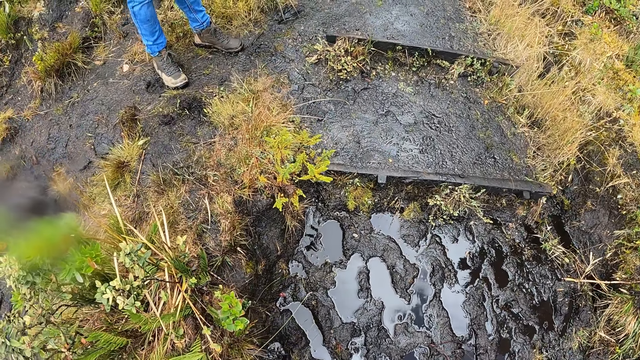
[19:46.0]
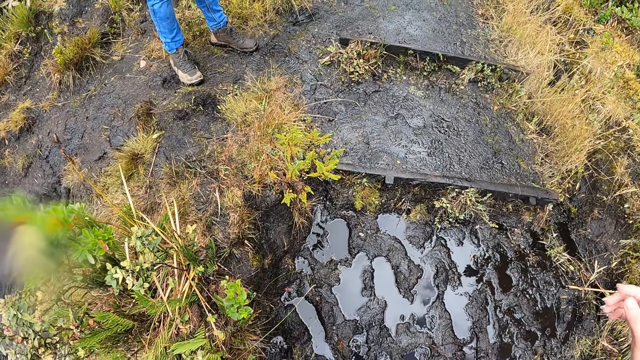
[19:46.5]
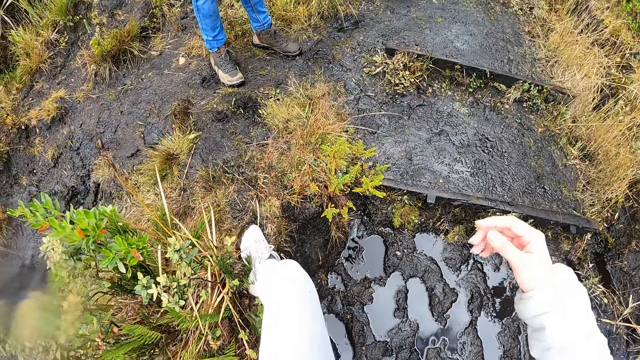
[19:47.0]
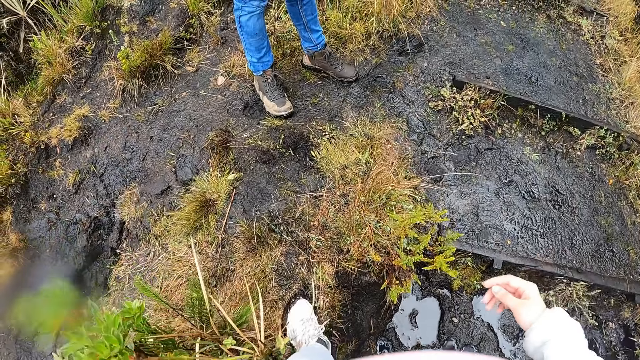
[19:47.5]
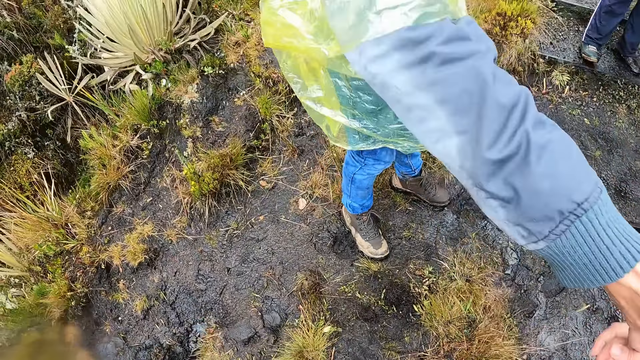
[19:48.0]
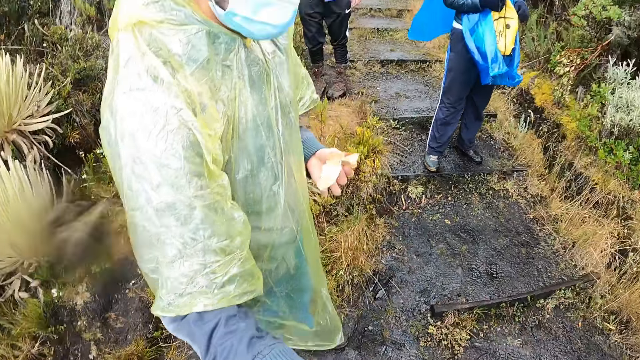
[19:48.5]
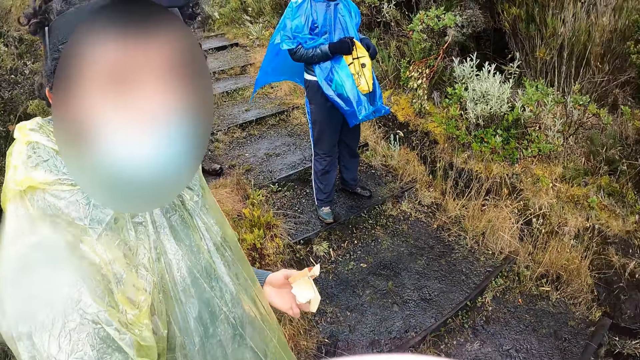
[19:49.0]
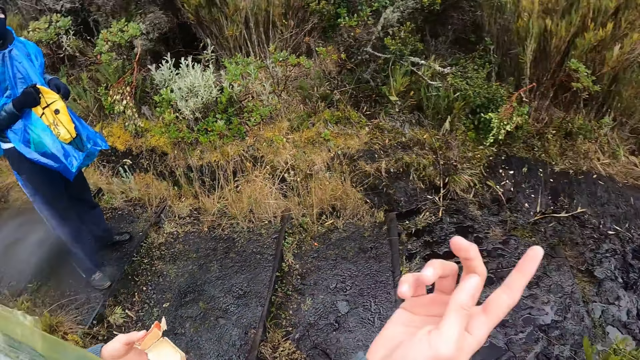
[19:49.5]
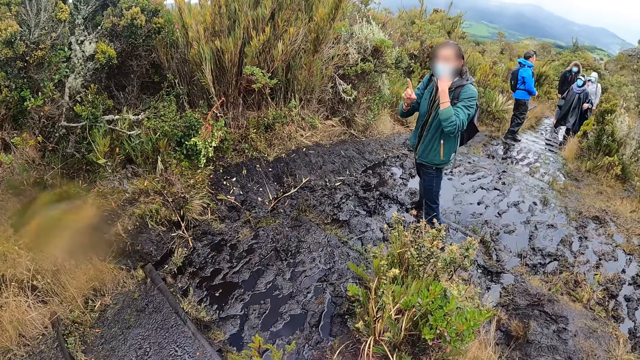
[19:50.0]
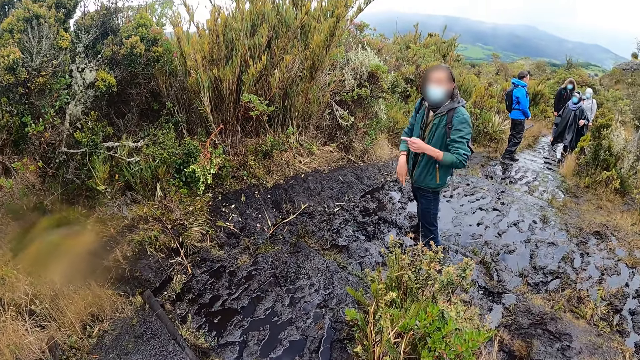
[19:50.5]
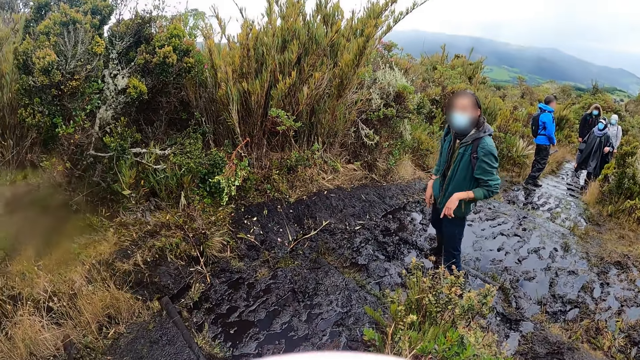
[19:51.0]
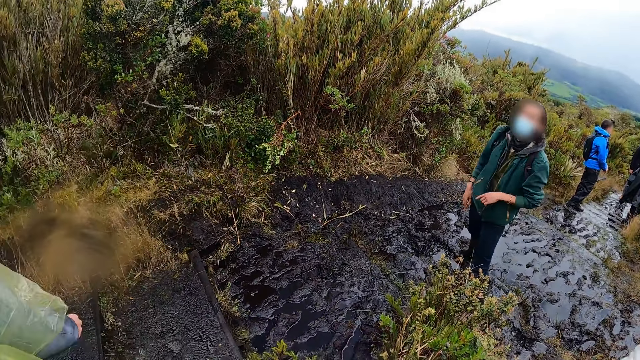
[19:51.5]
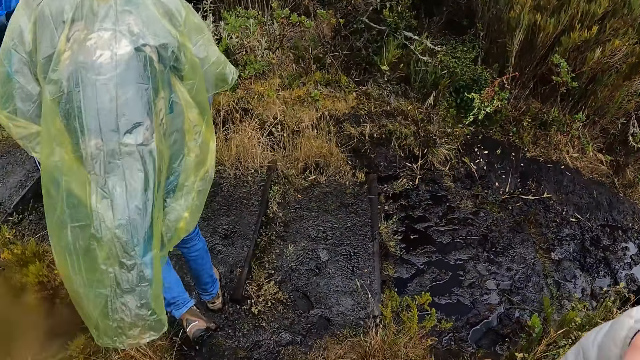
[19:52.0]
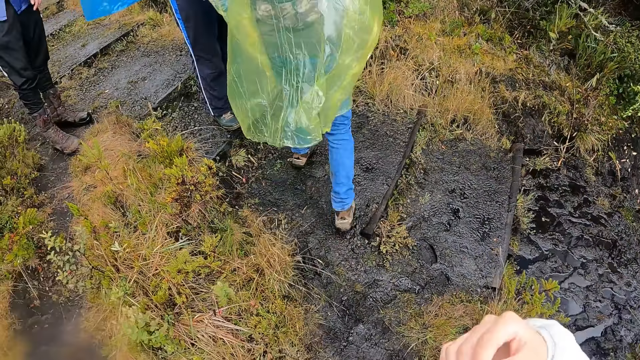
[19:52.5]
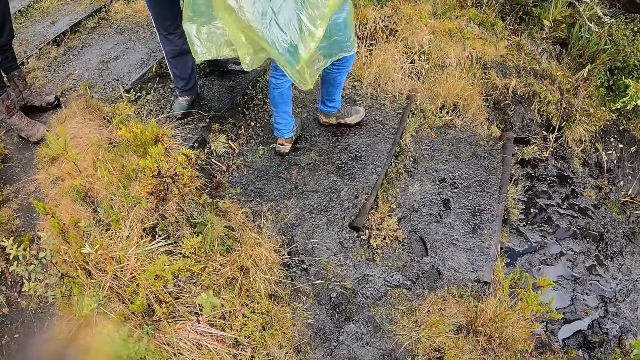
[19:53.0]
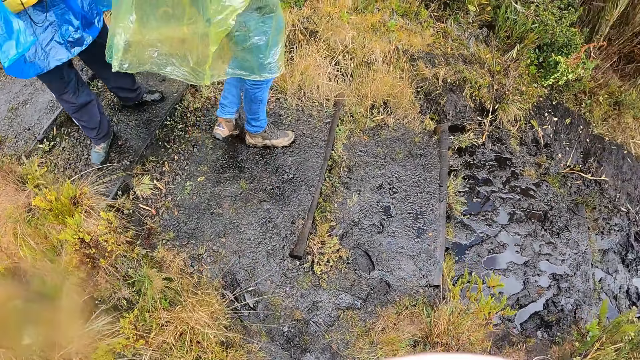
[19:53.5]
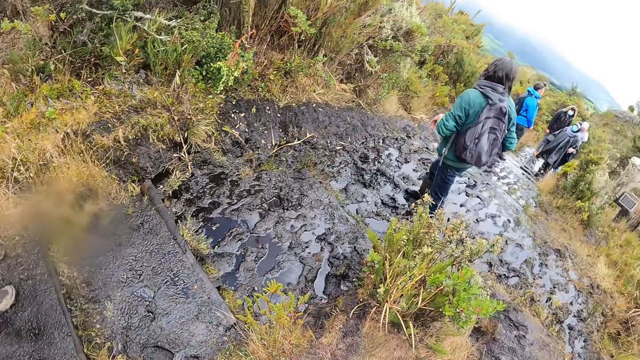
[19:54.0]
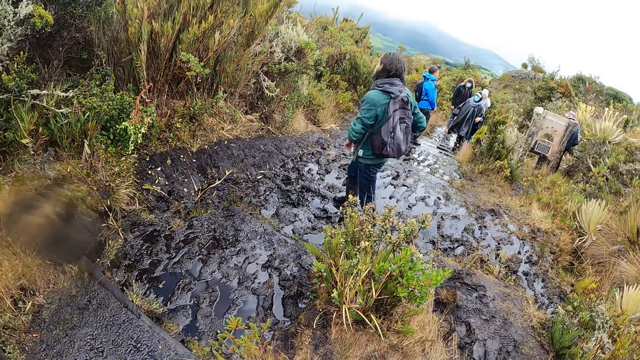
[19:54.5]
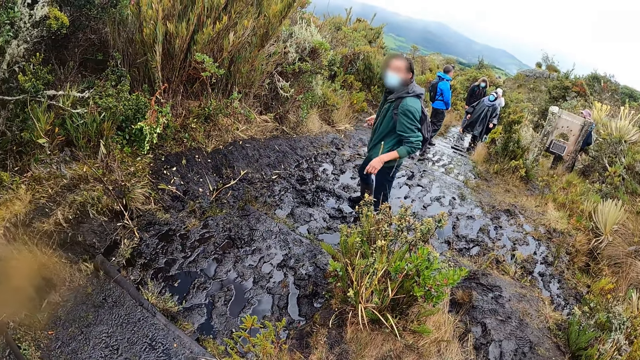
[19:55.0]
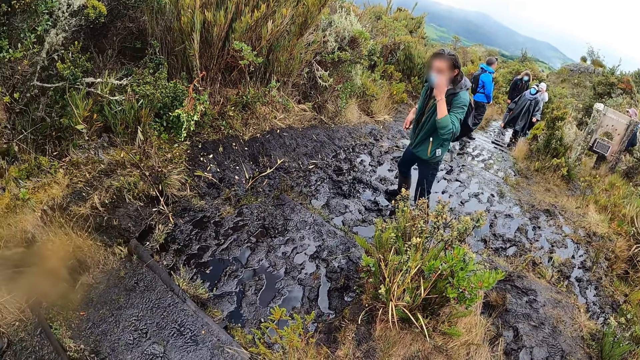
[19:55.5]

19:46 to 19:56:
The camera wearer looks behind. She holds the woman's right hand with her right hand. The man converses with the woman and the camera wearer.

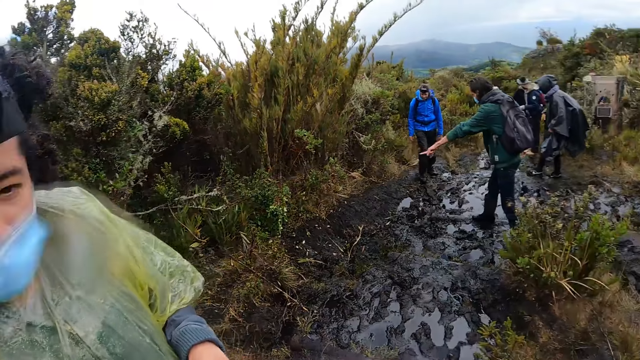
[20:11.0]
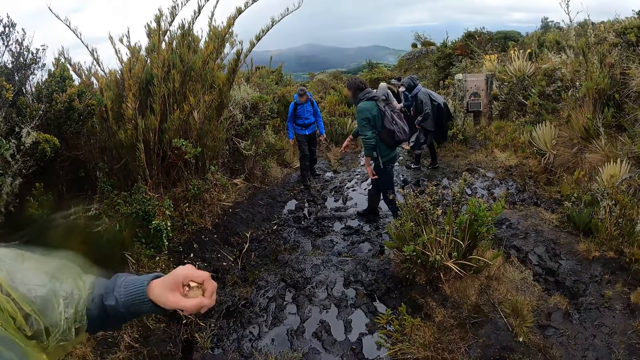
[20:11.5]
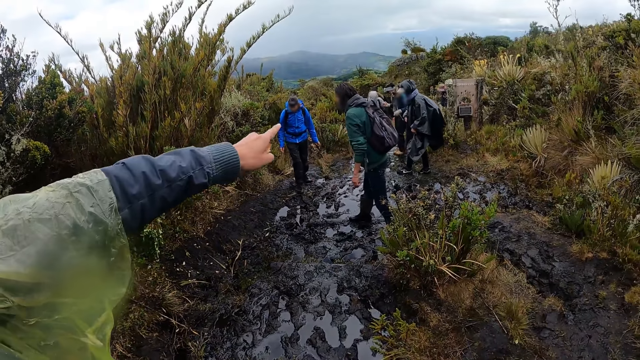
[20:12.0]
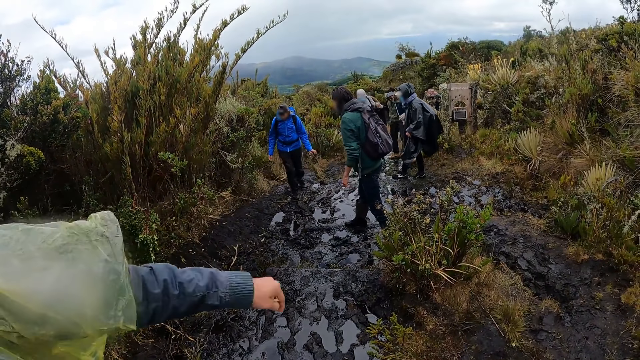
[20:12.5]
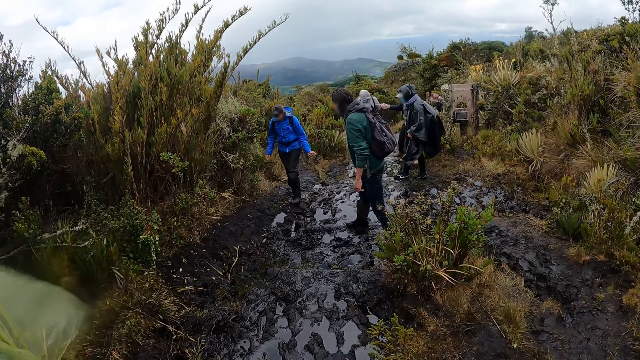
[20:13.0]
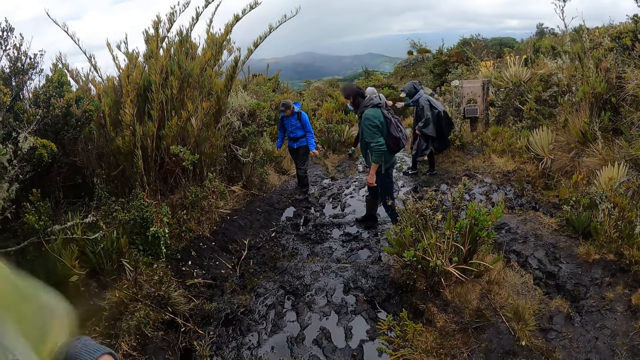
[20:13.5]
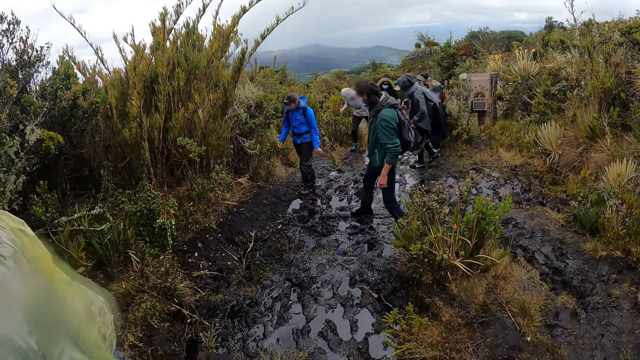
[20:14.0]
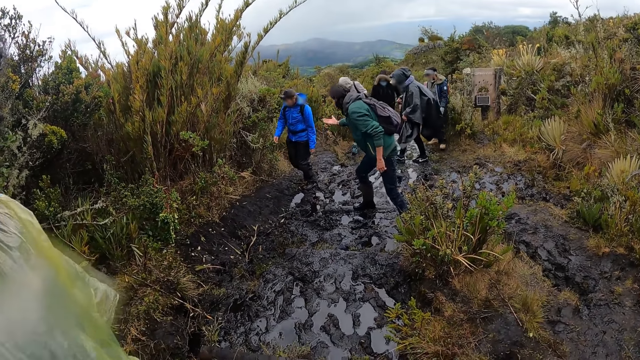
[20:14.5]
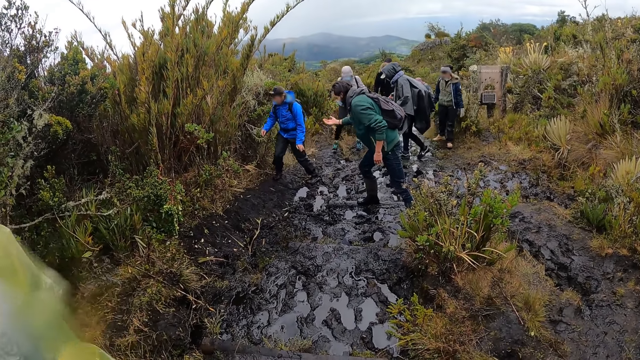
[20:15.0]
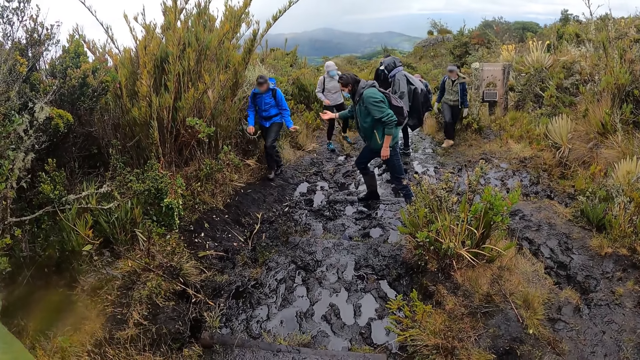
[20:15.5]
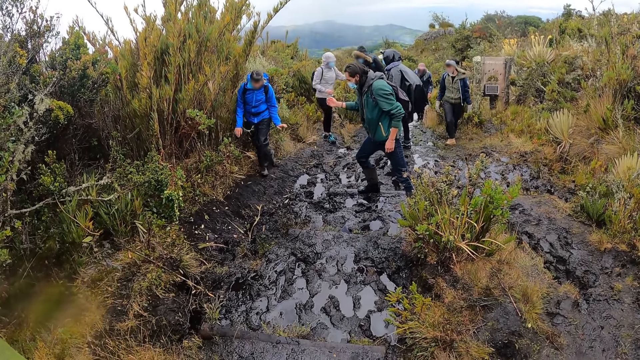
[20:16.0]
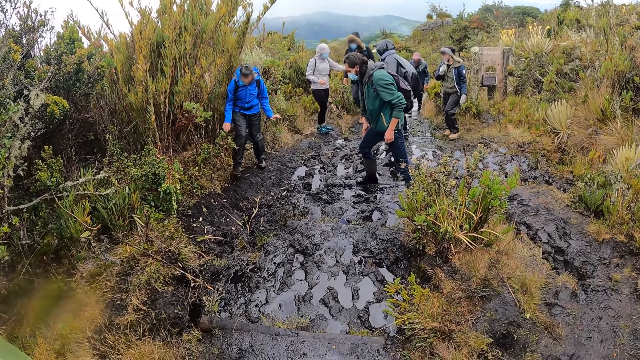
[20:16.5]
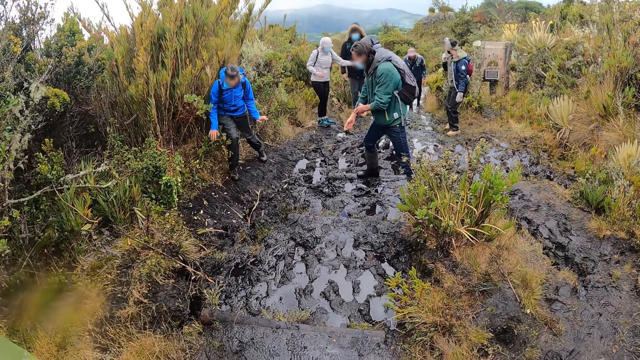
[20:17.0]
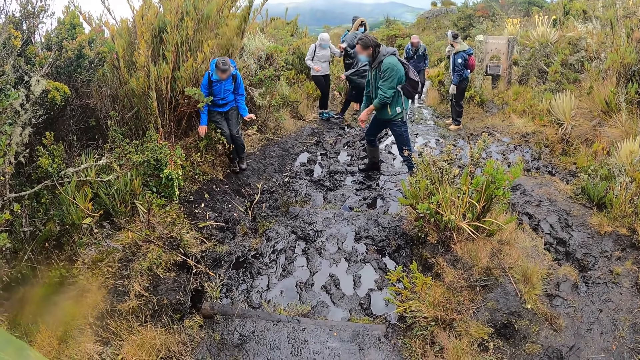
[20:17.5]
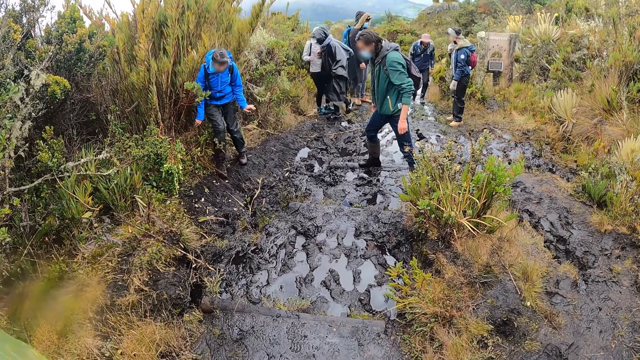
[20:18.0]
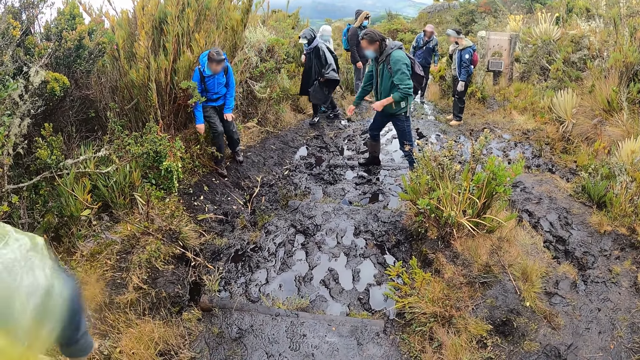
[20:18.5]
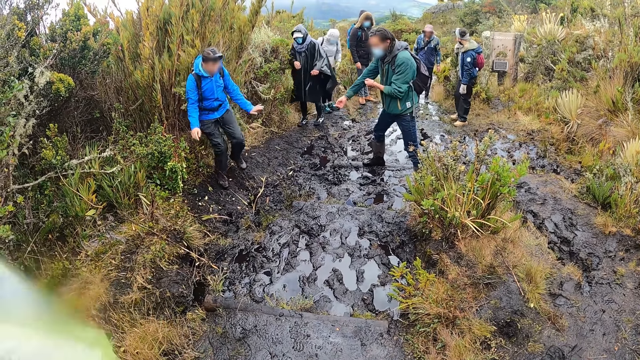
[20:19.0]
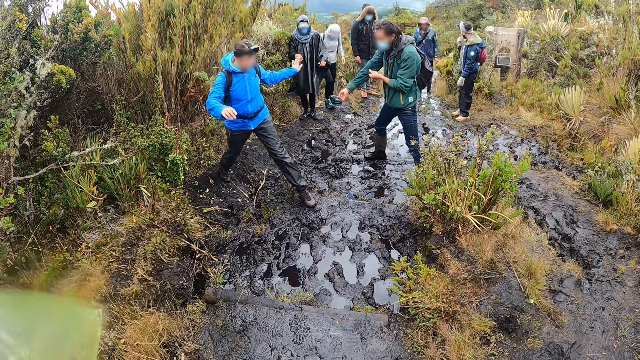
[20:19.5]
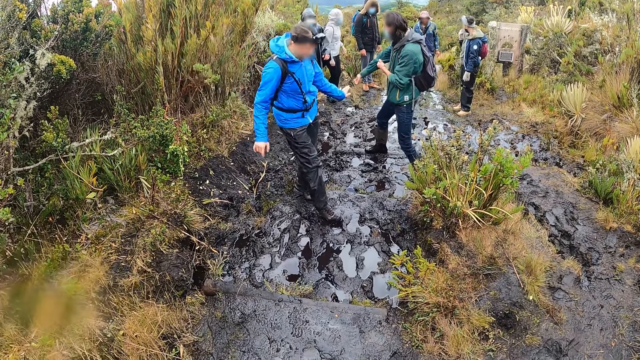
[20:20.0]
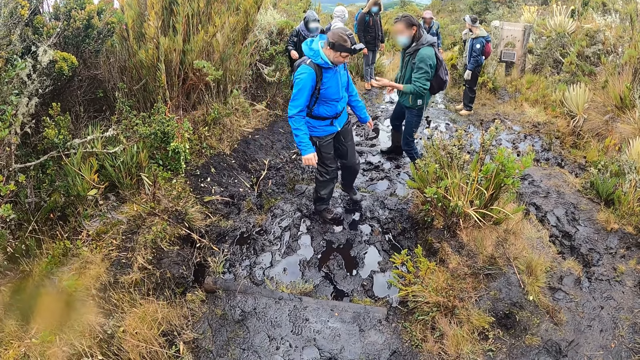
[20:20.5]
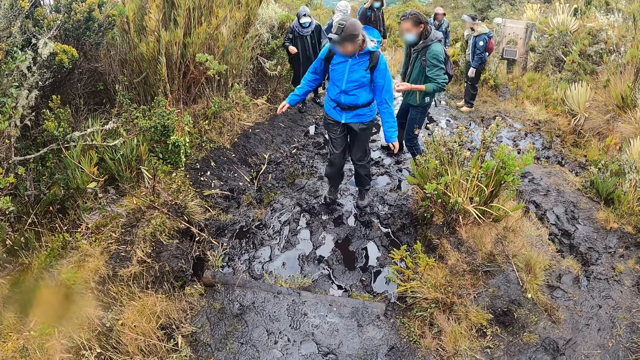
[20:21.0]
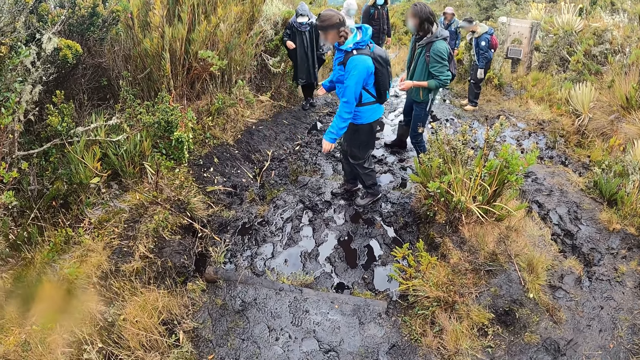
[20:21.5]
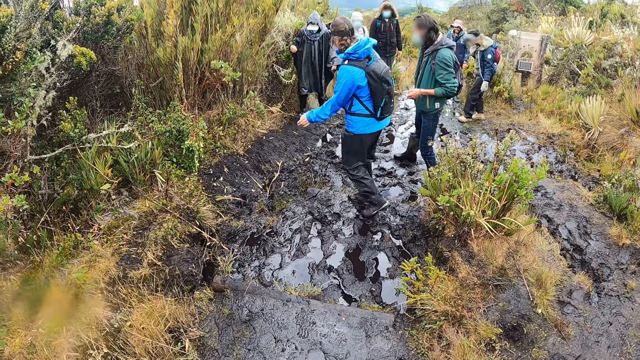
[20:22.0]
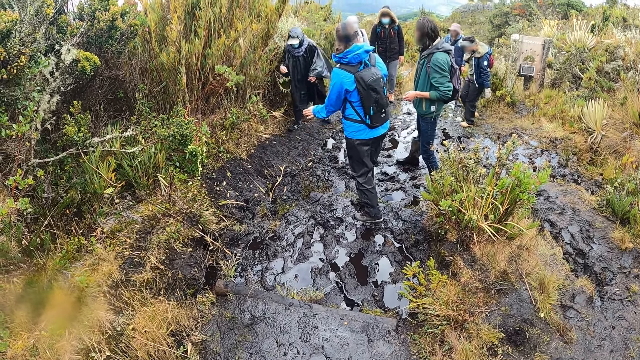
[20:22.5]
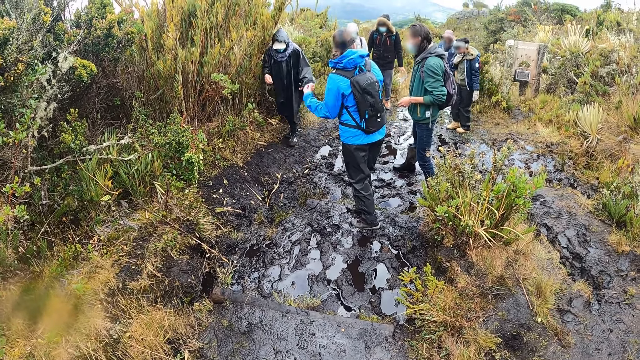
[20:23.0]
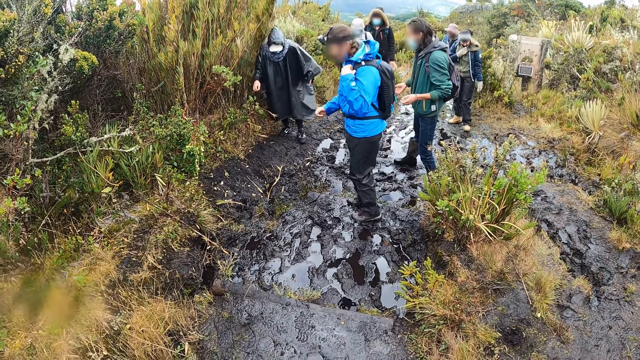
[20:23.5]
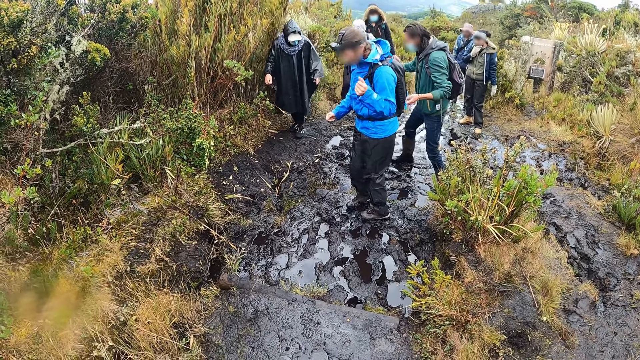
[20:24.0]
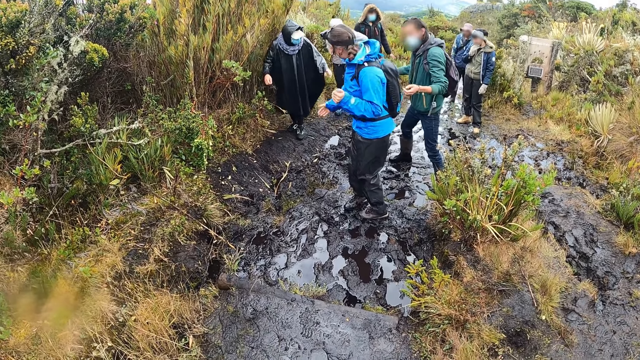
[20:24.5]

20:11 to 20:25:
A woman points her left hand towards the garden. A man stretches his right hand towards another man.
